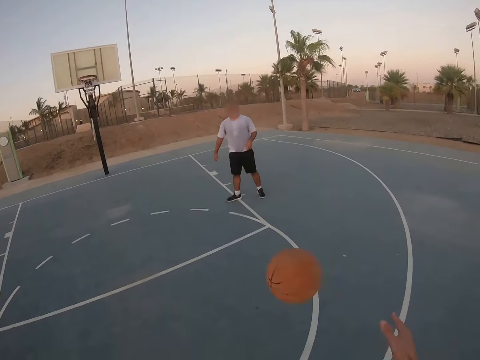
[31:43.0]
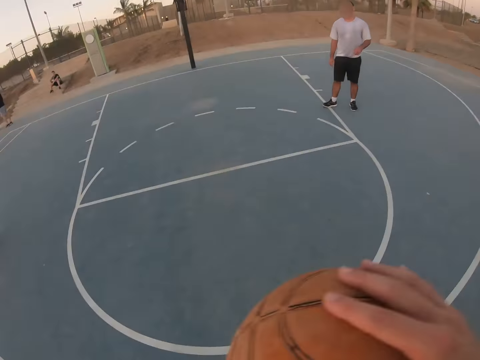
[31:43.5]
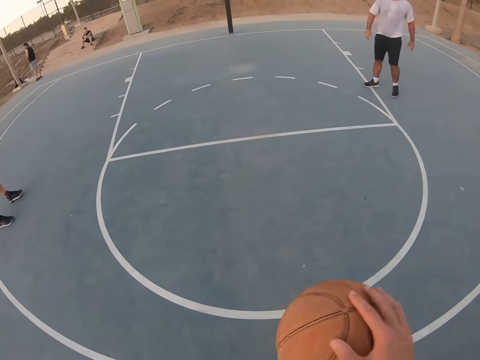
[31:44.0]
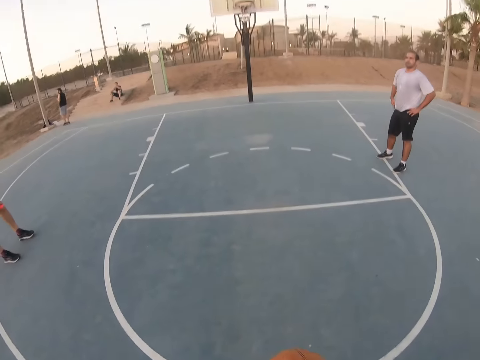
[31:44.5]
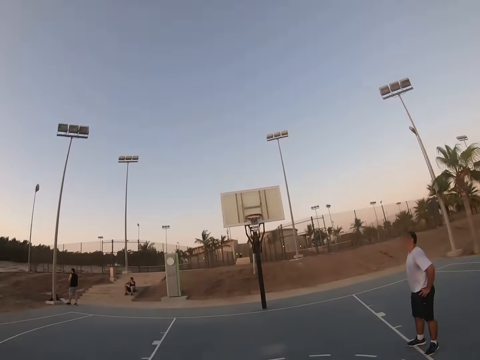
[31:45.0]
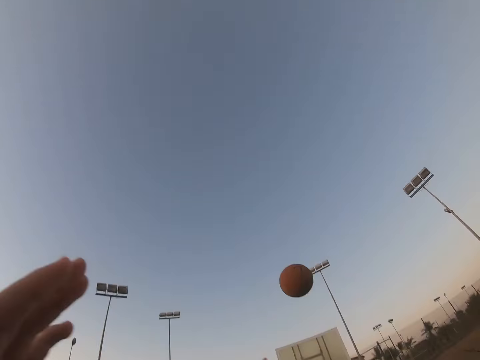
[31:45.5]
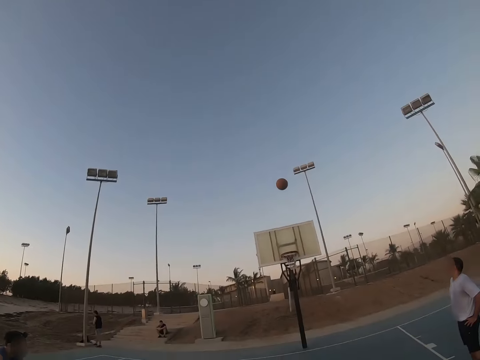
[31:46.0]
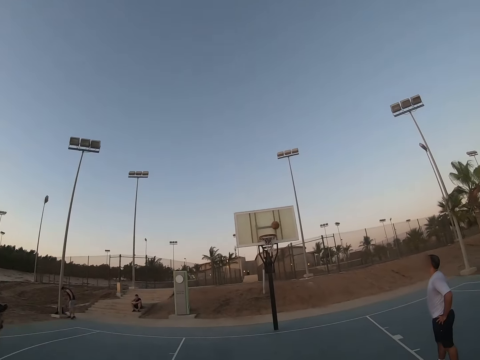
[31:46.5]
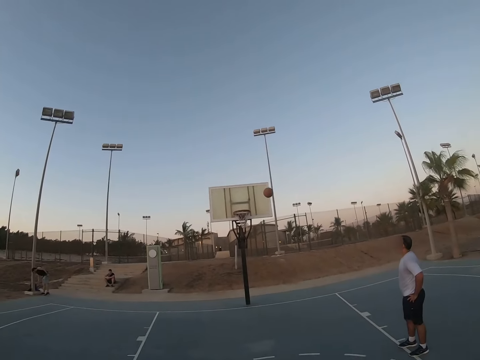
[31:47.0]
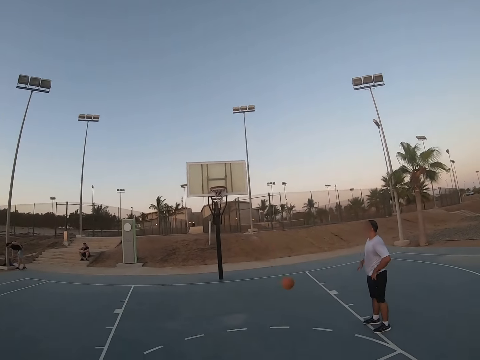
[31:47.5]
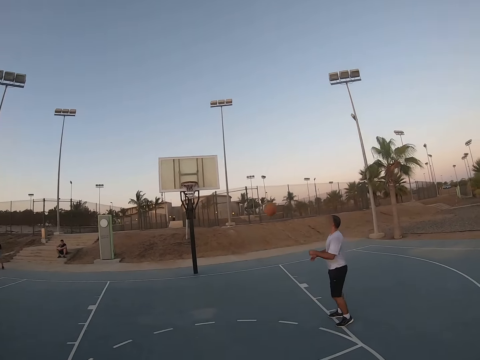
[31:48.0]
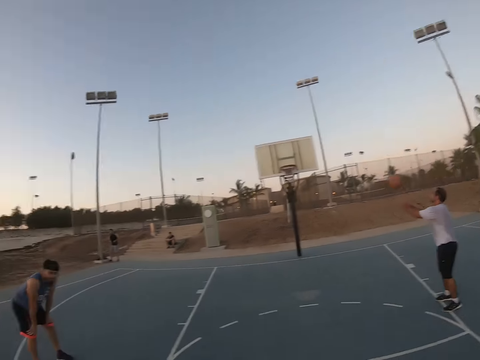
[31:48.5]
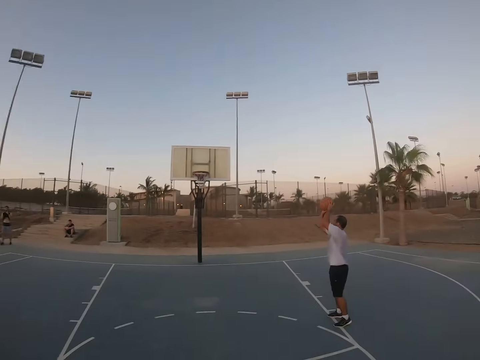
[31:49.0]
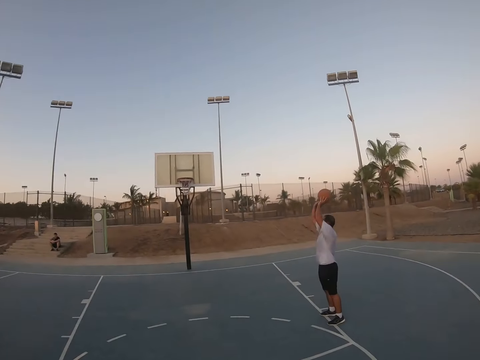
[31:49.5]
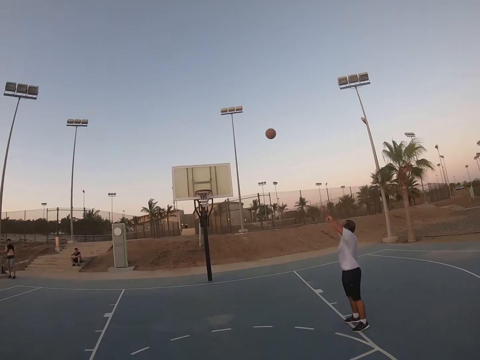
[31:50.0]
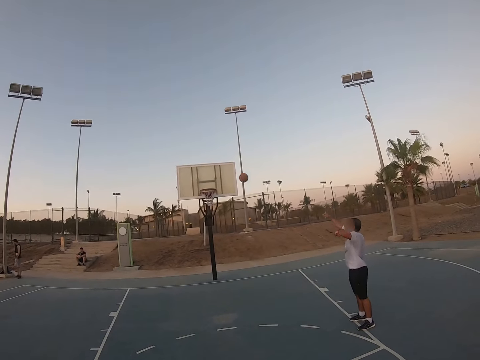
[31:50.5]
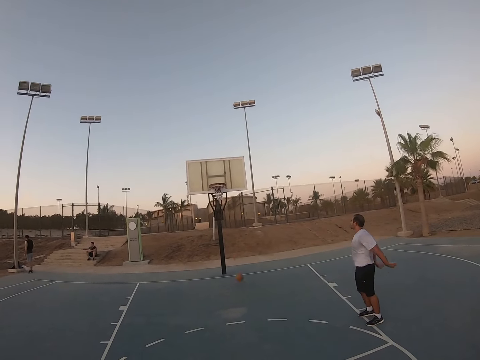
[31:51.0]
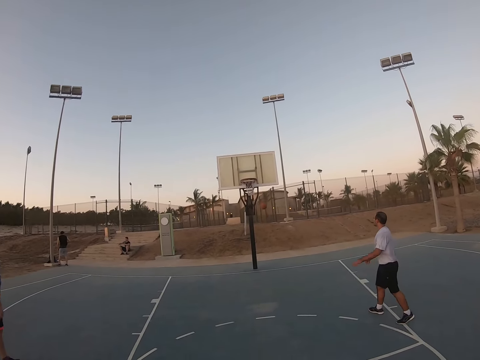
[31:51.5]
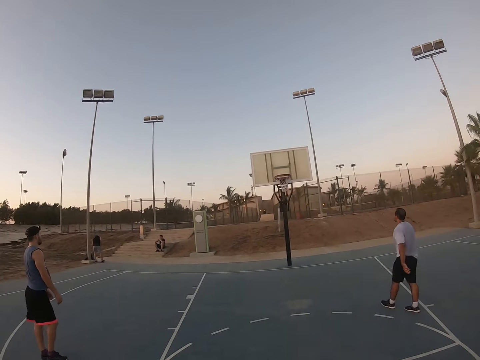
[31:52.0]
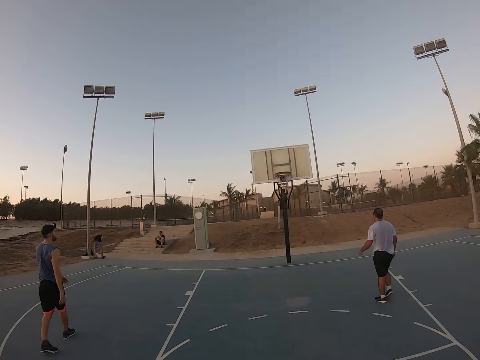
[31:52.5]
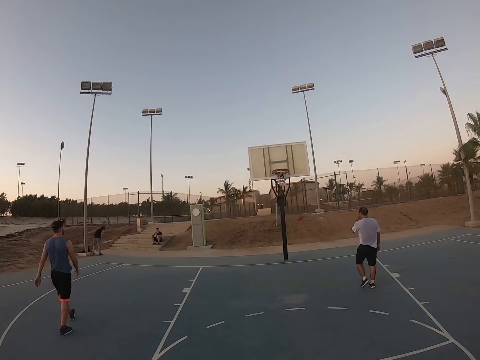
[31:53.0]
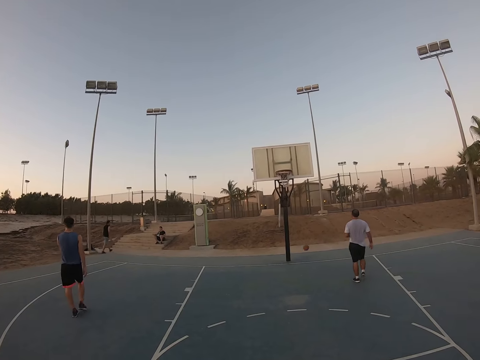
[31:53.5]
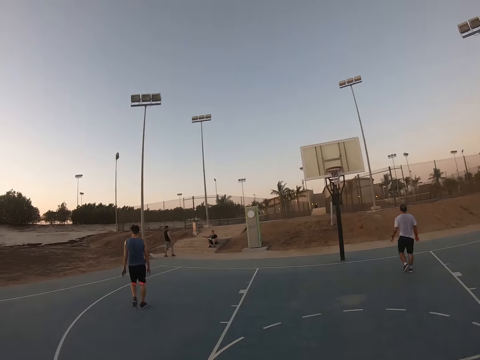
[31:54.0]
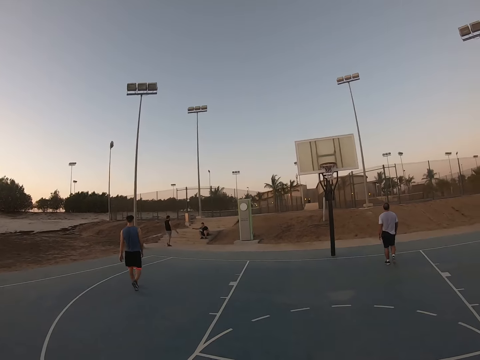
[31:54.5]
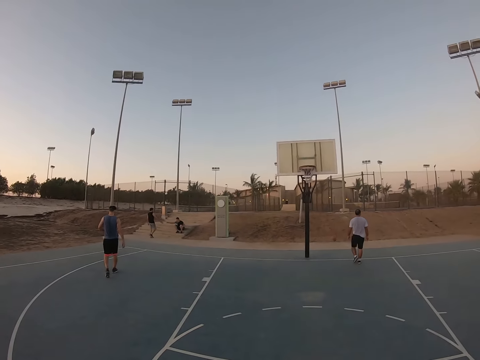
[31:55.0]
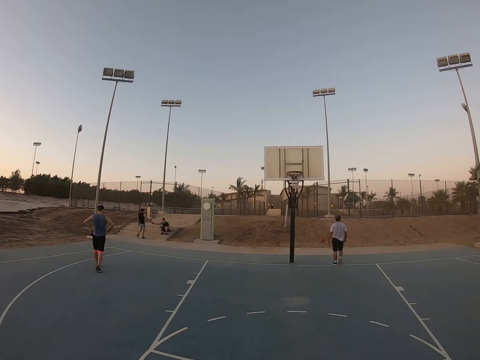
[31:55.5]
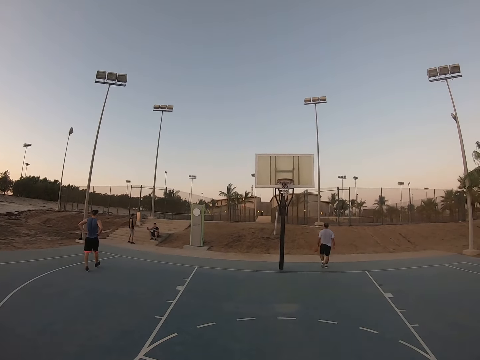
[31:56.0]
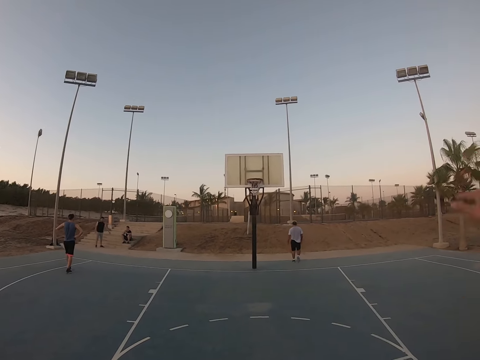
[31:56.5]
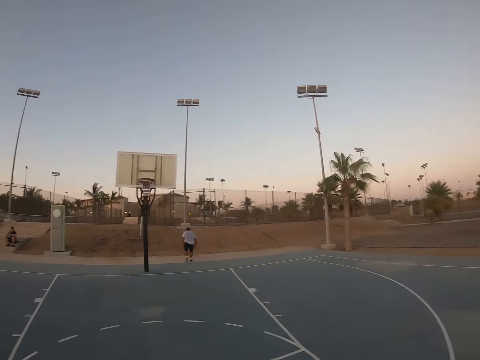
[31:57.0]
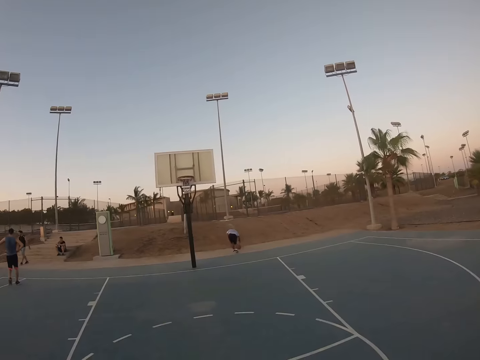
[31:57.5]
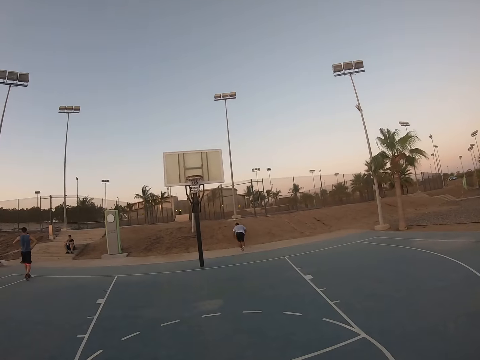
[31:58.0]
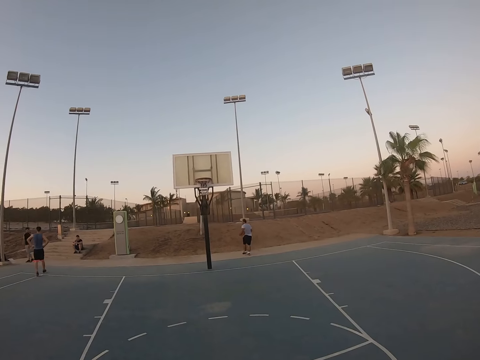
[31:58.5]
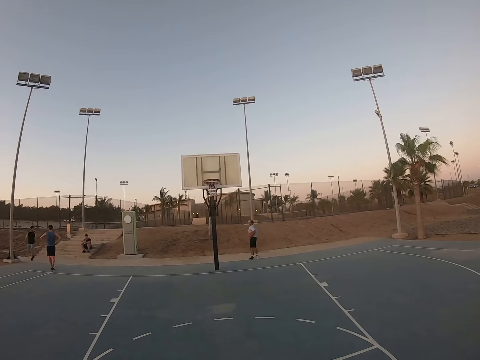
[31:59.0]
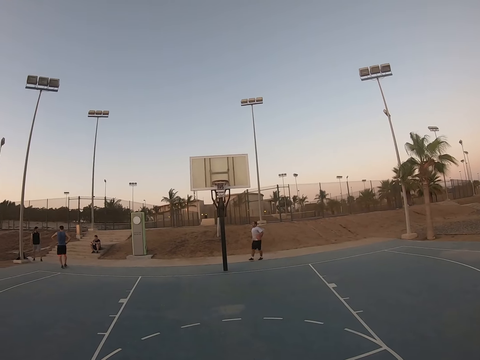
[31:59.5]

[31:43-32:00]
A man throws the ball to the camera wearer. The camera wearer catches the ball. He bounces the ball. He throws the ball to the field goal. Another man picks up the ball. He catches the ball, throws the ball to the field goal, and goes for the ball. A third man walks. The camera wearer raises his hand. The second man picks up the ball.

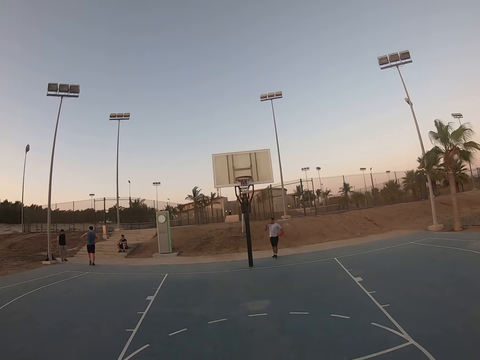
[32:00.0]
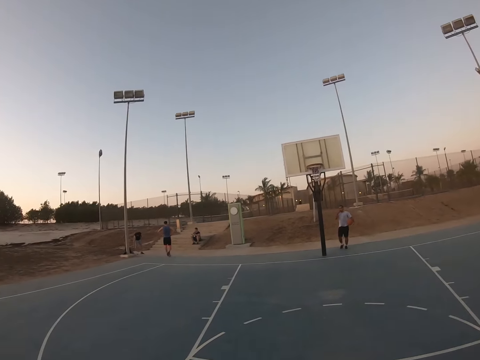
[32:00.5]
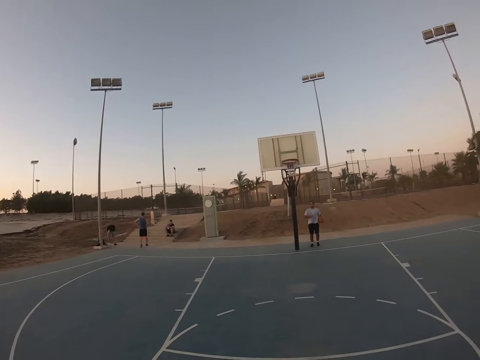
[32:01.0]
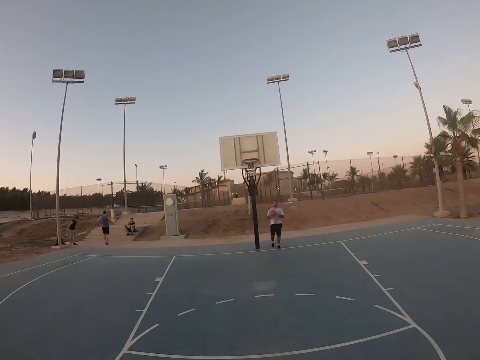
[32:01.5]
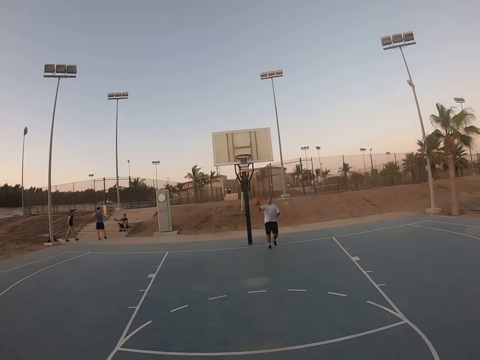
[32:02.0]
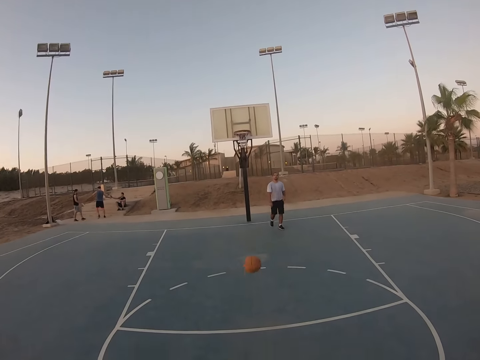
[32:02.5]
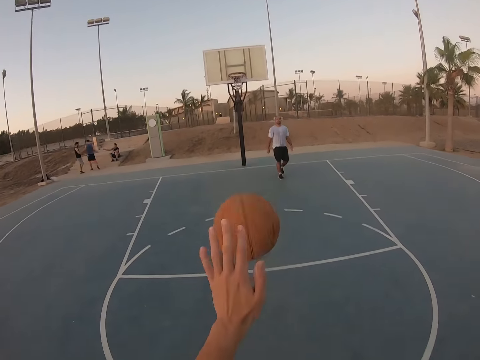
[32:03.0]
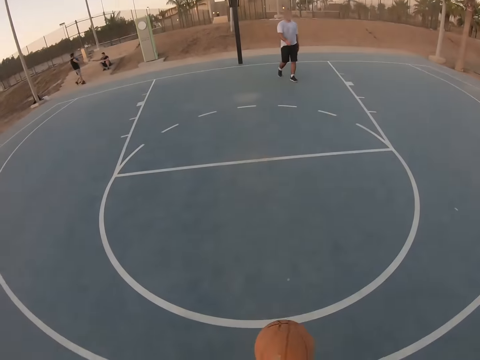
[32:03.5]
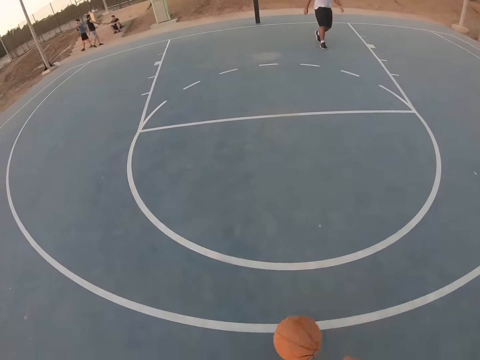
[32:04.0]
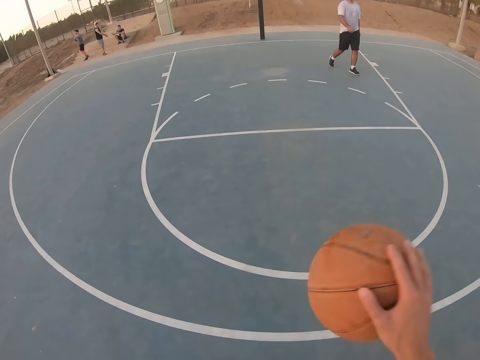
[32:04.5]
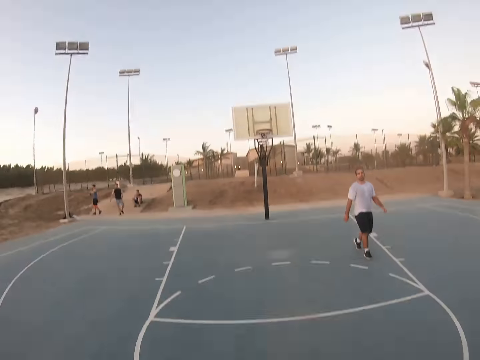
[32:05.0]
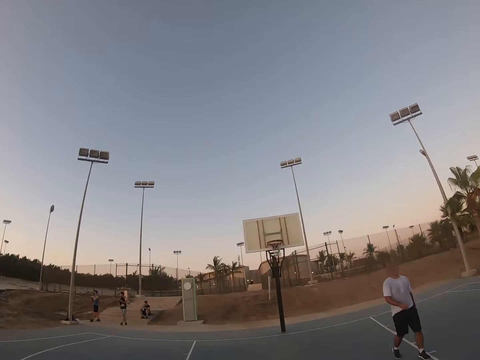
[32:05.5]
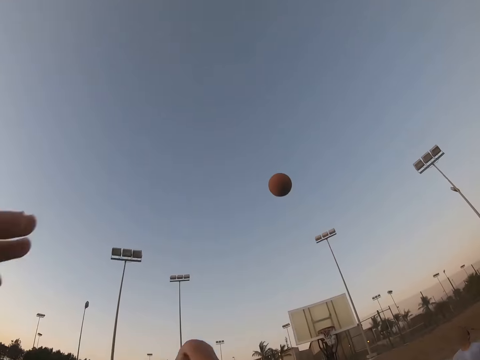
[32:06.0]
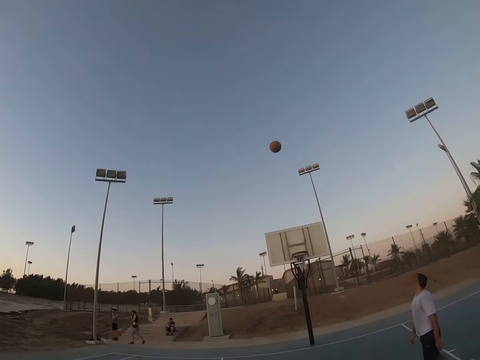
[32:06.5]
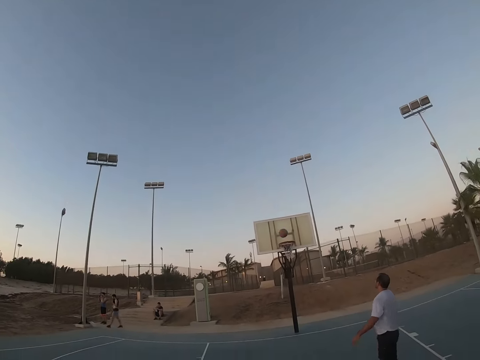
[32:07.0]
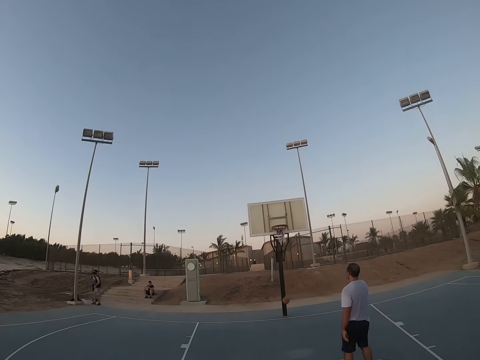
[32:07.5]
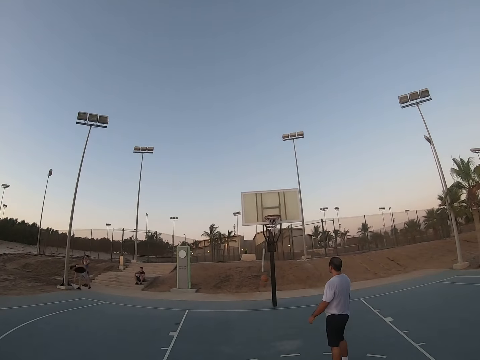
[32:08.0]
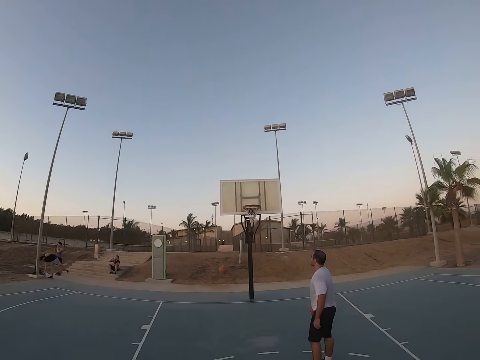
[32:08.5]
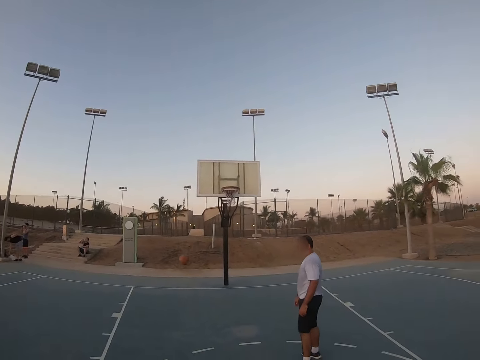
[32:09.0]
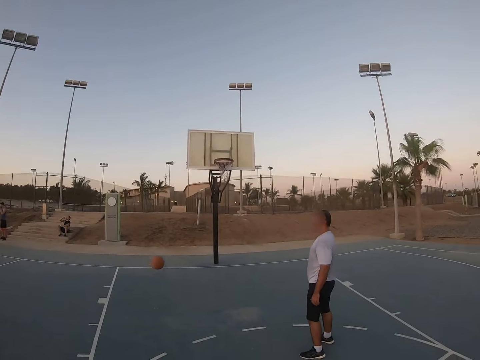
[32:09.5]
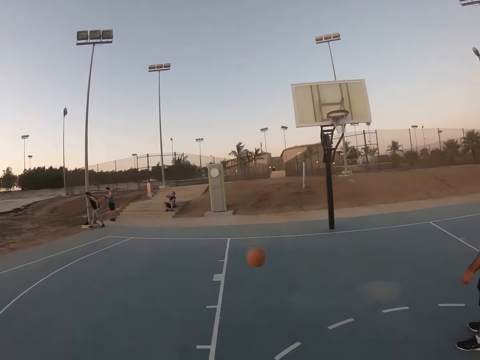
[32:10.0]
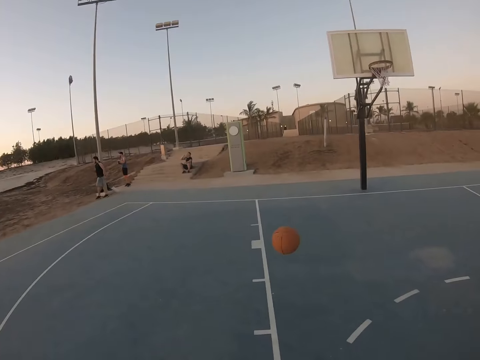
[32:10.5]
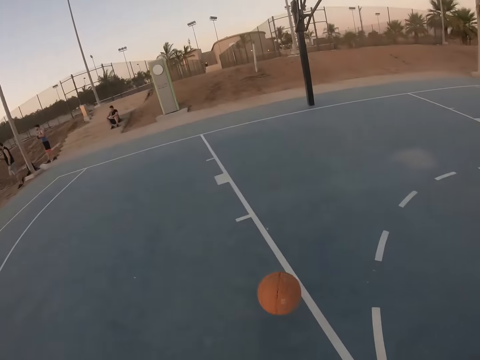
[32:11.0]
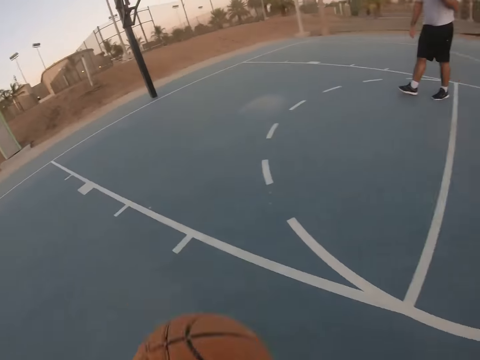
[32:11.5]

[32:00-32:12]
A man walks around. The man throws the ball to the camera wearer. The camera wearer catches the ball. They bounce the ball. They throw the ball to the field goal.
